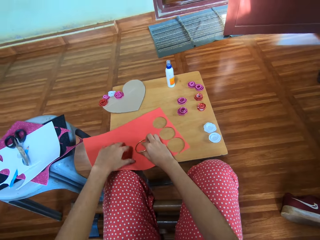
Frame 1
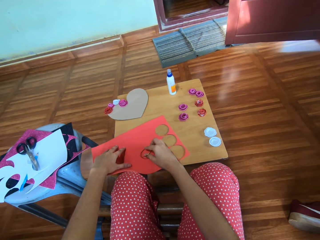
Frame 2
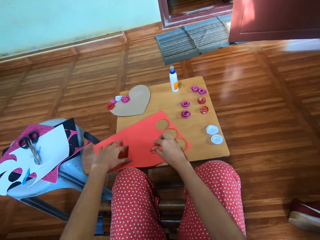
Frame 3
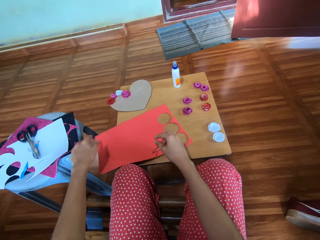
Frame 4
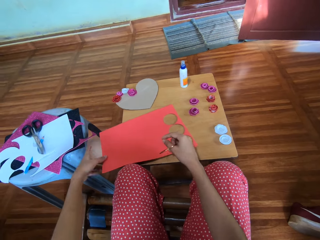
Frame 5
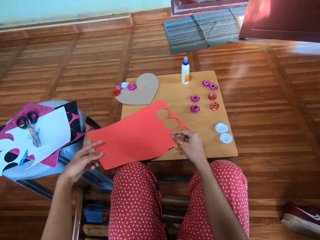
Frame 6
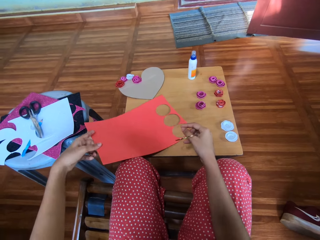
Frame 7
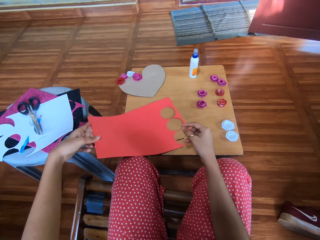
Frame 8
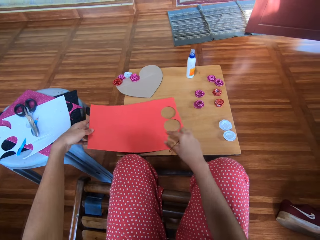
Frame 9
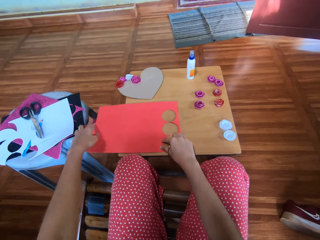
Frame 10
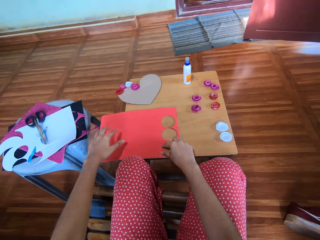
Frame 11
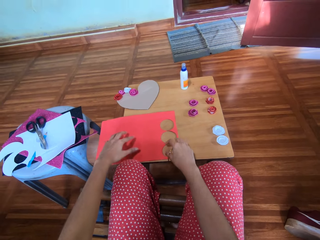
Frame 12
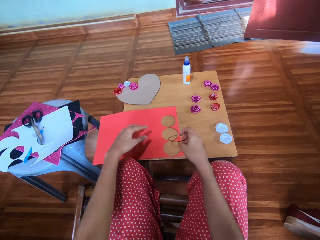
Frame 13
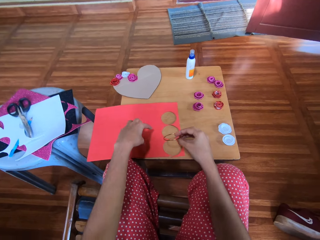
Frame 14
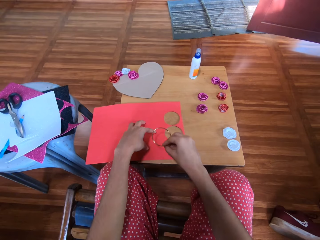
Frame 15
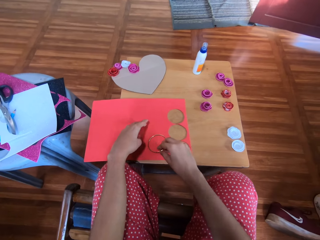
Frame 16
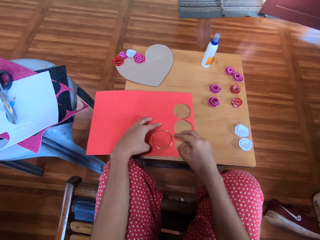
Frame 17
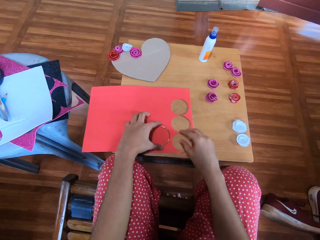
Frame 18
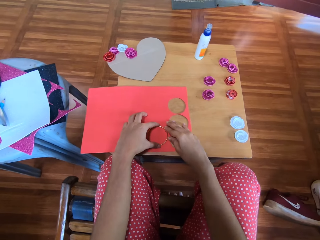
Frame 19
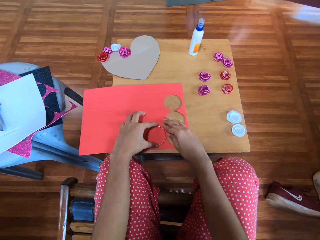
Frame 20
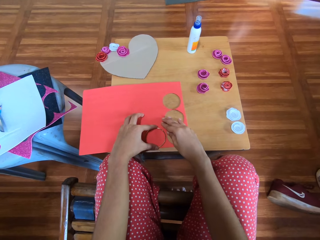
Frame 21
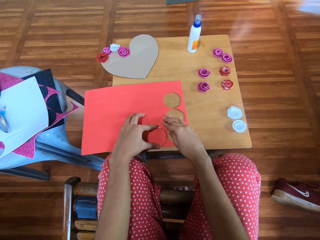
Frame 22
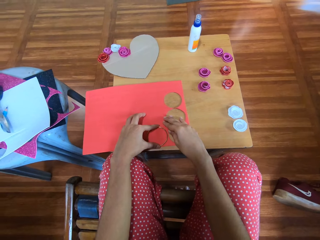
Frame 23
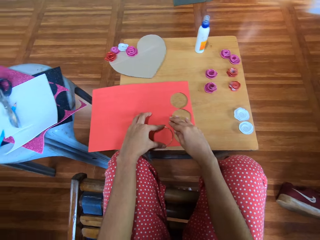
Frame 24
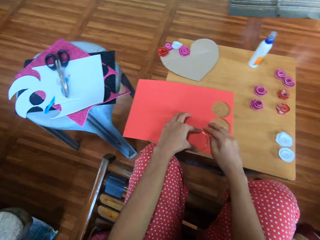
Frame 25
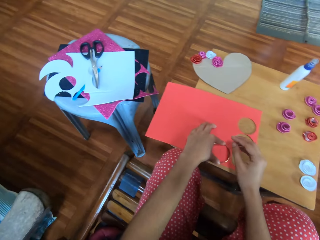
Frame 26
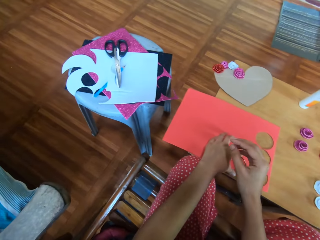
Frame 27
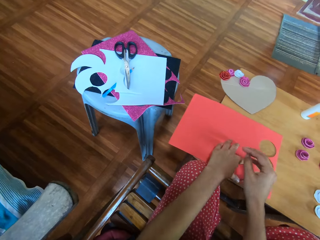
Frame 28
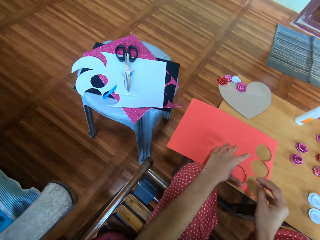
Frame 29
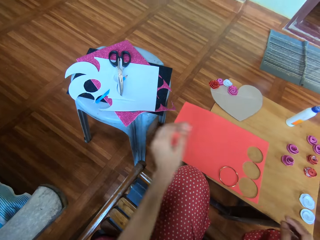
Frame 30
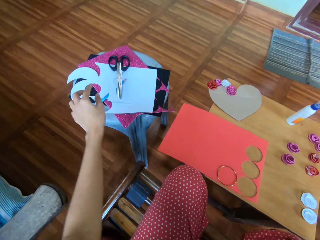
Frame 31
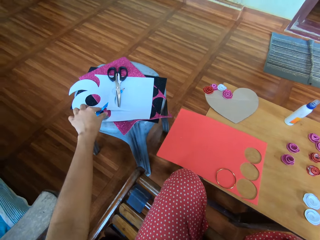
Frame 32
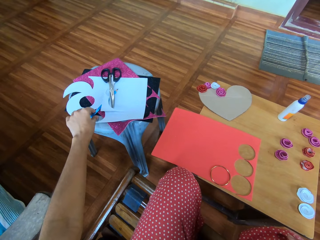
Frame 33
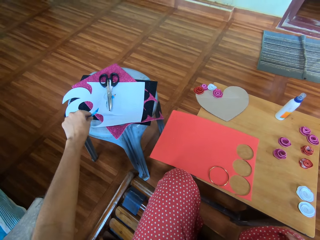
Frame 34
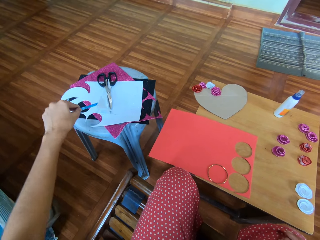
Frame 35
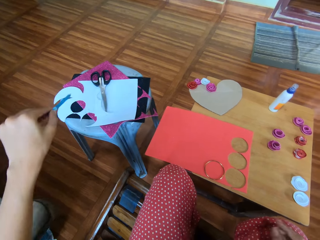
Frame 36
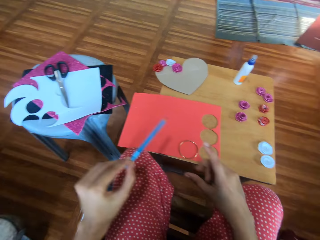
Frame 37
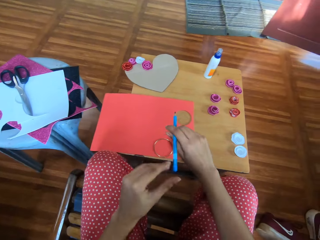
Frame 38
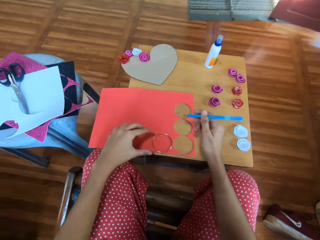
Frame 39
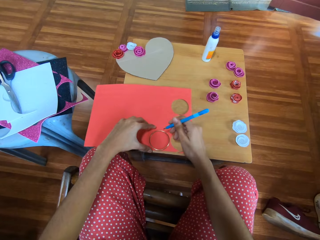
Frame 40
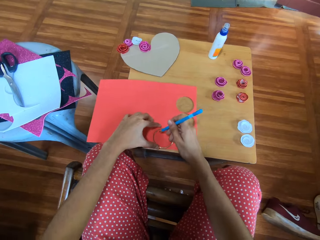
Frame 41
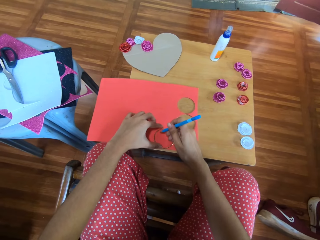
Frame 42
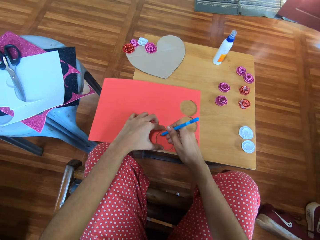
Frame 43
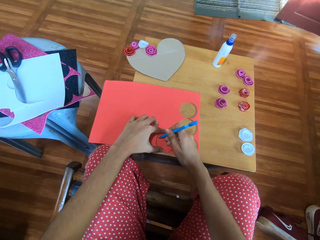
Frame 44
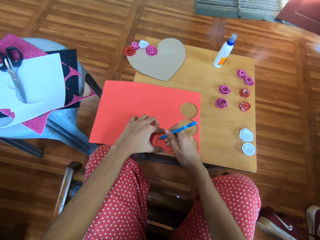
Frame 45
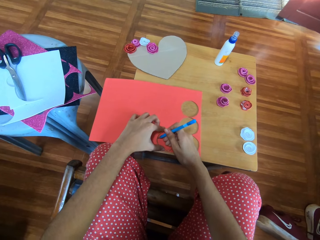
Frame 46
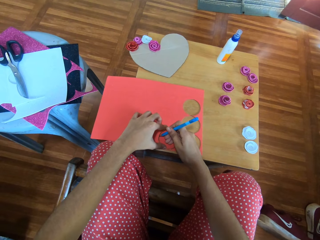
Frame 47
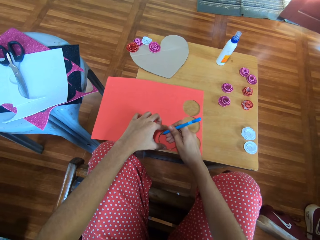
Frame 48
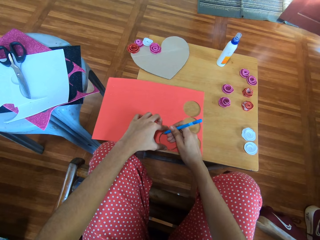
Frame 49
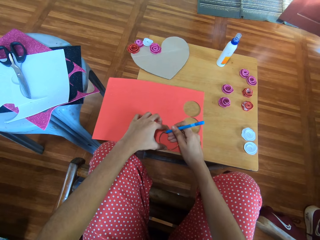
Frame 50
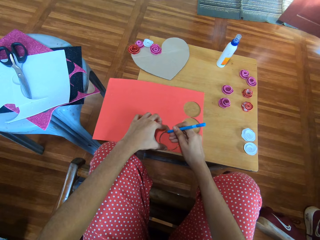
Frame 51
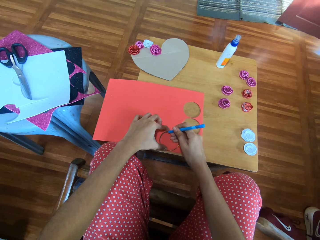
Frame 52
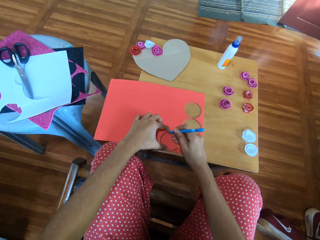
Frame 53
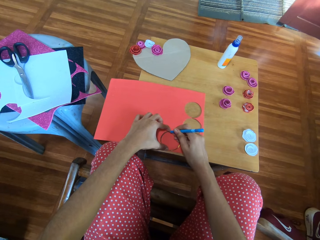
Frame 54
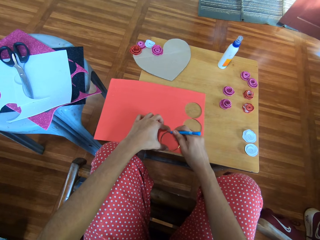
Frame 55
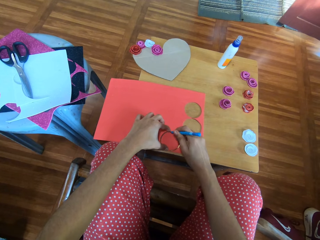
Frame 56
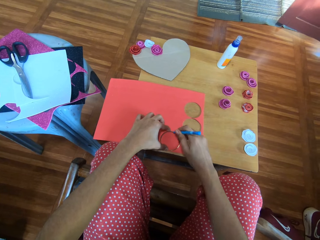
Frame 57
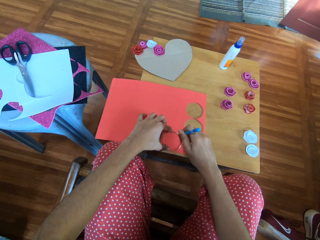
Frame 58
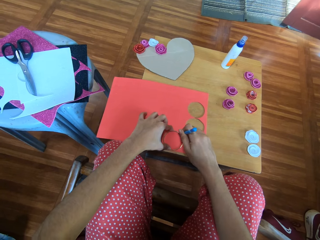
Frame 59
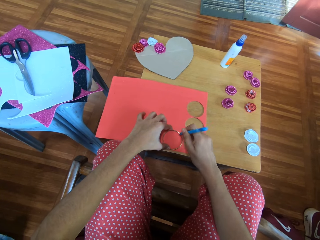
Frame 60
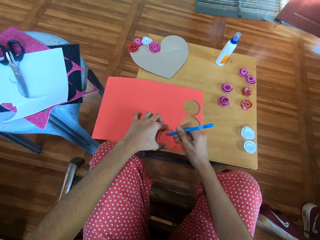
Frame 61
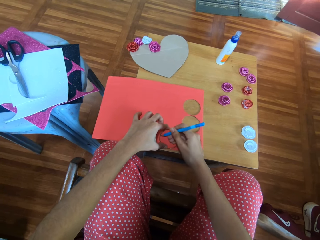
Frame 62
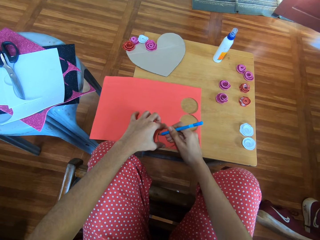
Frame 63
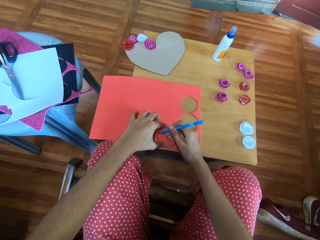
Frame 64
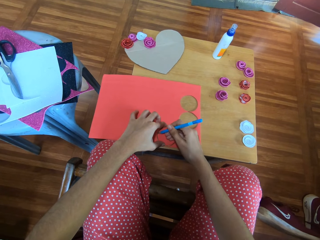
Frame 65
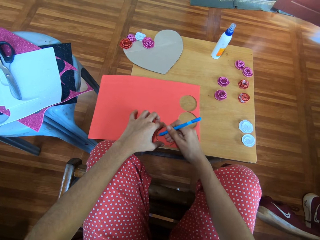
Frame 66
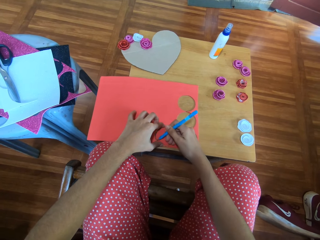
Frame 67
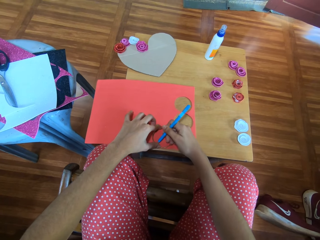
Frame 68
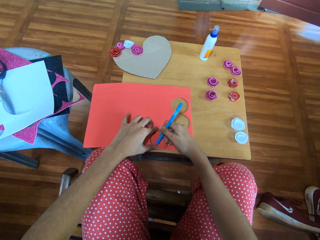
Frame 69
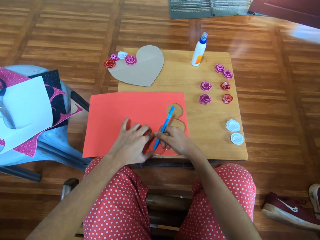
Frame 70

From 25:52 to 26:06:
The camera wearer adjusts the cardboard on the table with both her hands. She drops the circle shaped metal onto the cardboard on the table. She holds down the circle shaped metal with her left hand. She picks up the pencil from the side stool with her left hand. She passes the pencil to her right hand. She holds down the circle shaped metal with her left hand. She draws on the cardboard on the table with the pencil.

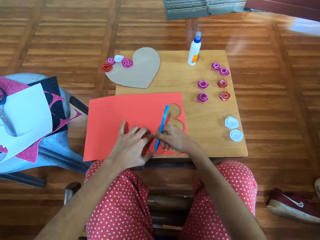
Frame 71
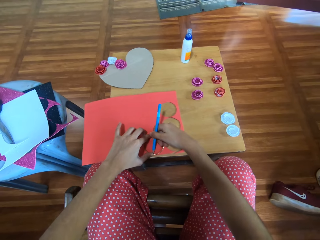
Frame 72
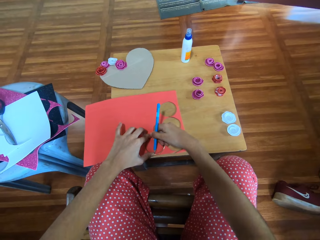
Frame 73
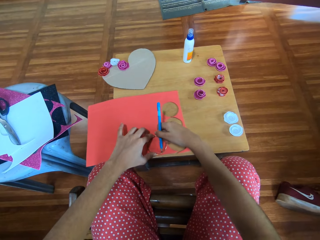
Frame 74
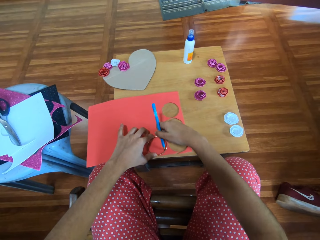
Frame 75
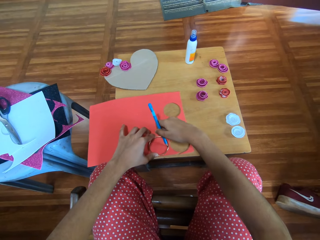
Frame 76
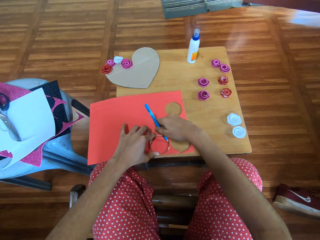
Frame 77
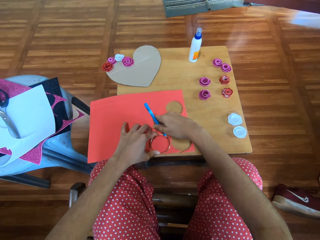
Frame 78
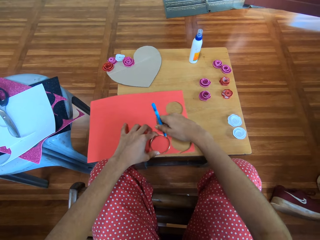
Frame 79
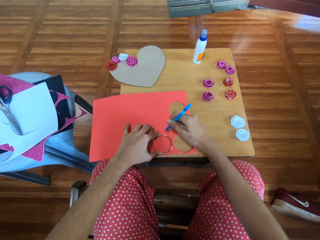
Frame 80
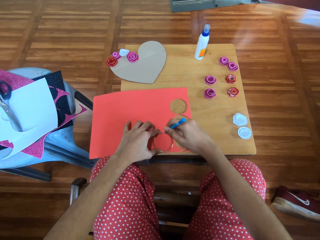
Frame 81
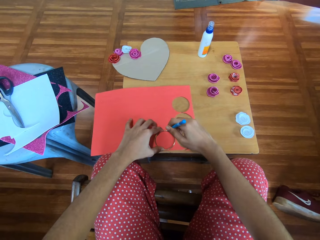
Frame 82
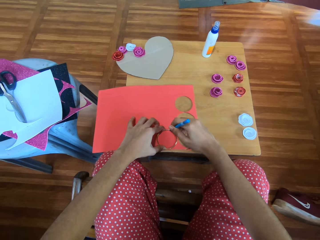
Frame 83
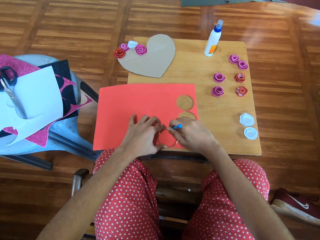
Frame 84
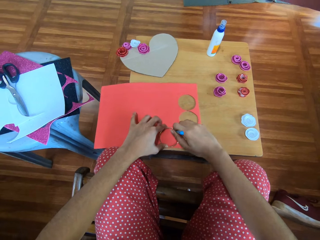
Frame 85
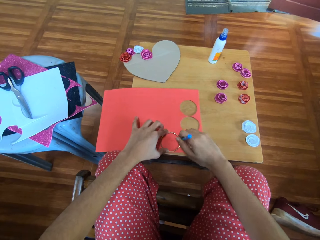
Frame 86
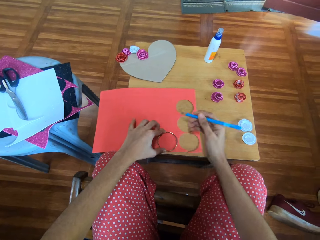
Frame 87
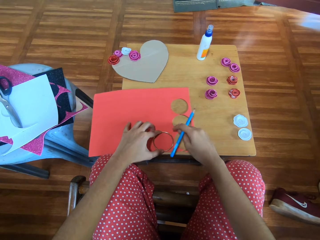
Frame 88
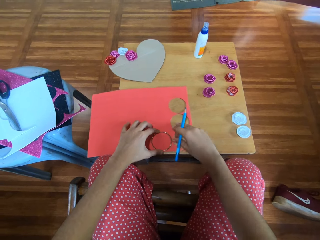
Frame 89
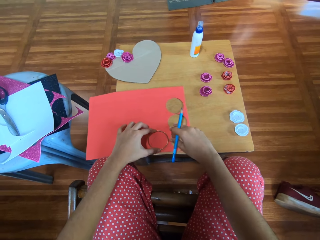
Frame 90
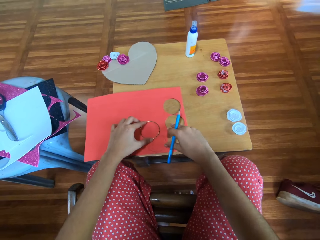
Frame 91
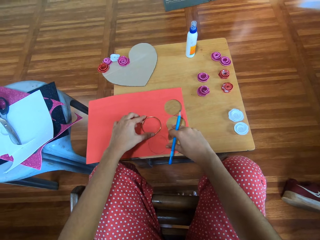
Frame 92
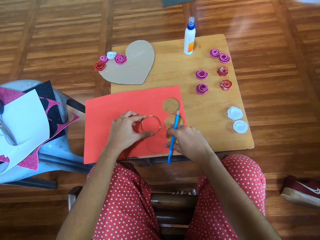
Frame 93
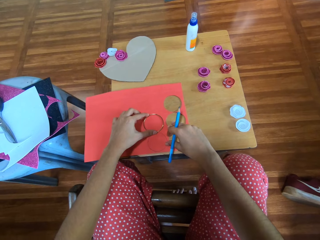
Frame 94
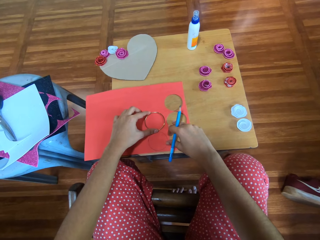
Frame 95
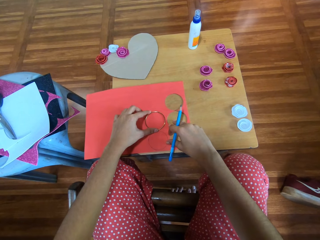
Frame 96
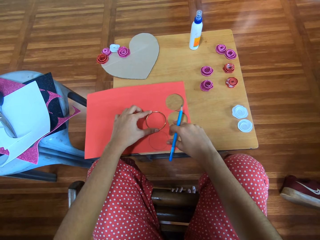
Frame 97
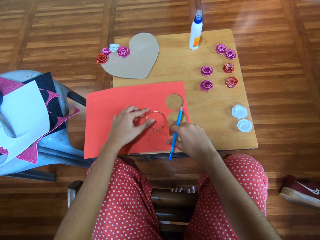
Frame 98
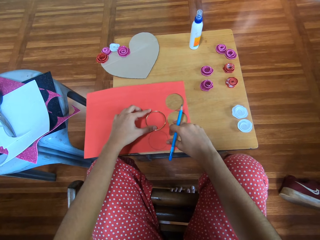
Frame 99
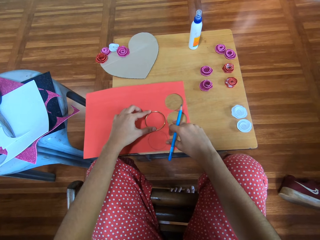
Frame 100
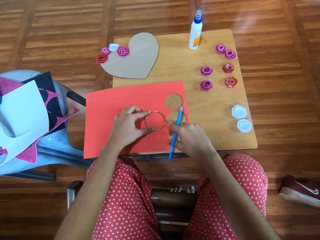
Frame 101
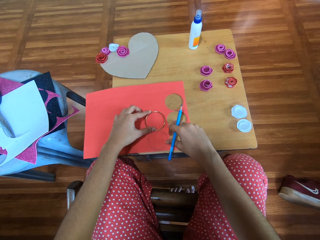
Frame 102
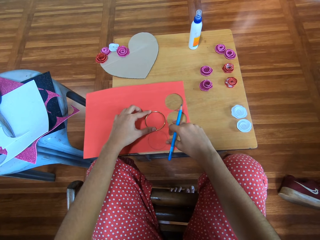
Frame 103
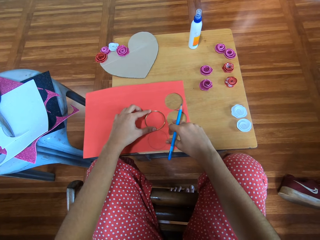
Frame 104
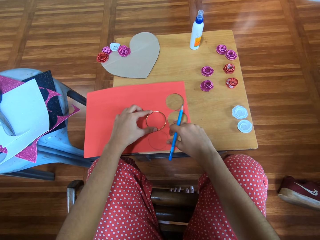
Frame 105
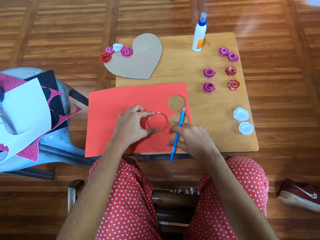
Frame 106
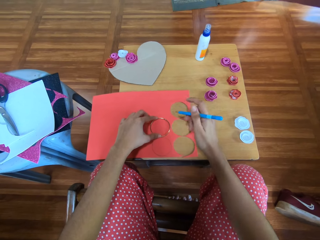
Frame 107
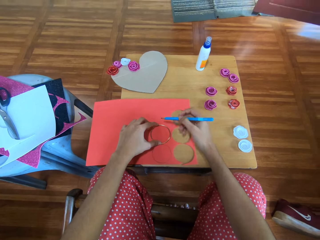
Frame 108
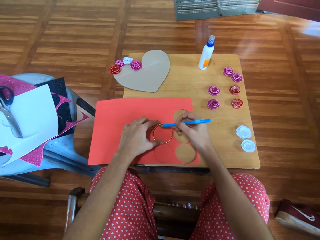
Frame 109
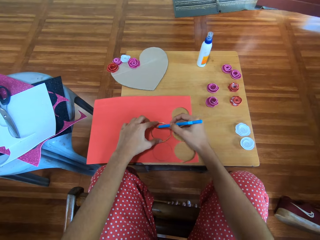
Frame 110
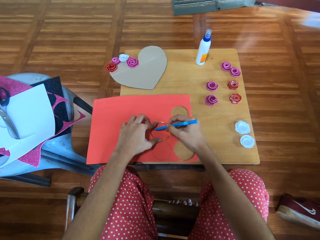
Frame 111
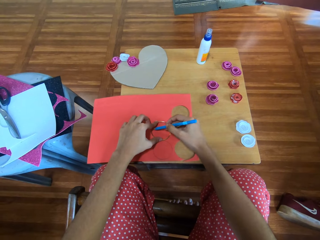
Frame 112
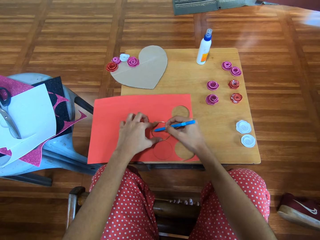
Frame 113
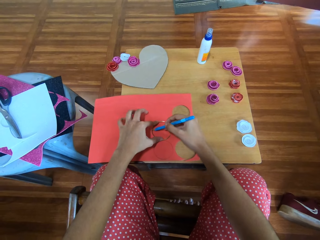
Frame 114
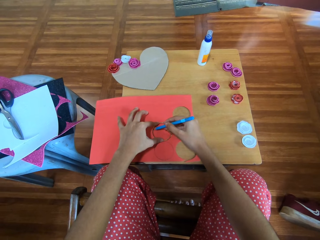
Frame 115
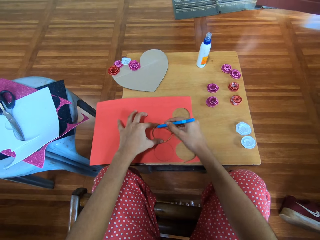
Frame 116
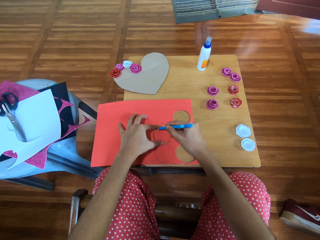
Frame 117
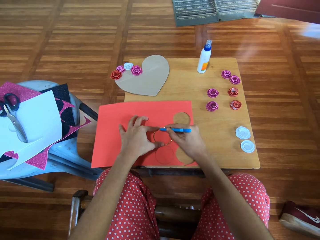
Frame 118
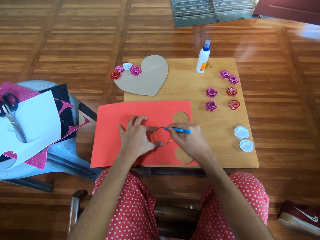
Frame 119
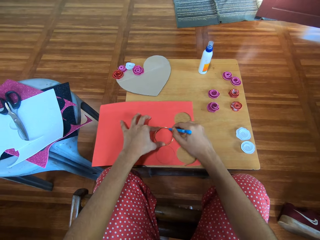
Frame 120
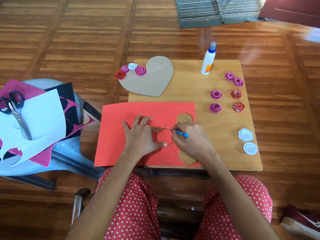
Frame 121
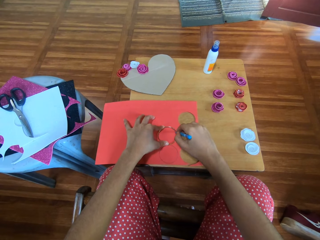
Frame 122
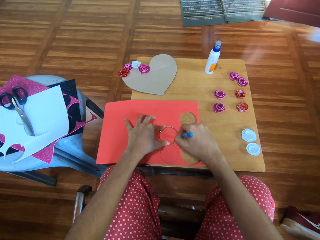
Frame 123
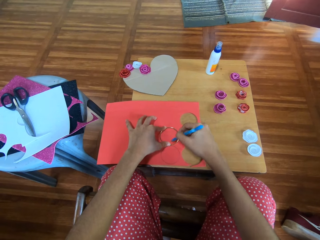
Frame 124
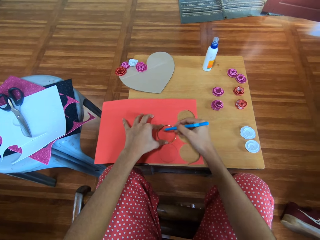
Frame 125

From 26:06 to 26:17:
The camera wearer moves the bangle to a different position. They trace the bangle with the pen.
